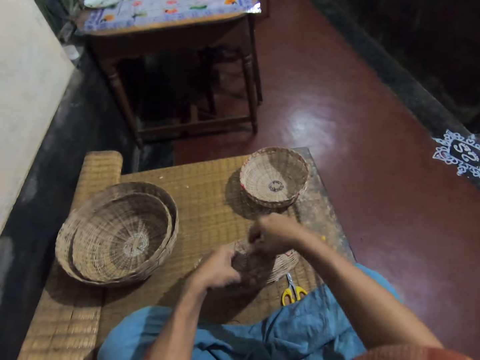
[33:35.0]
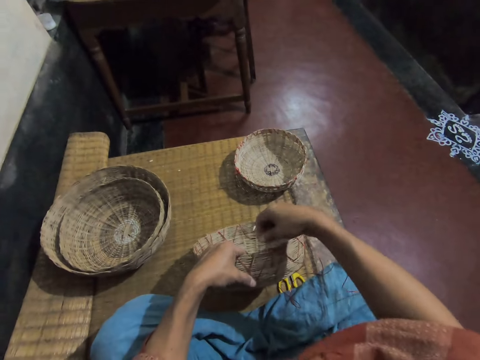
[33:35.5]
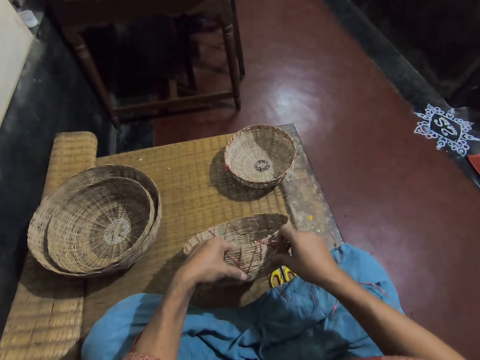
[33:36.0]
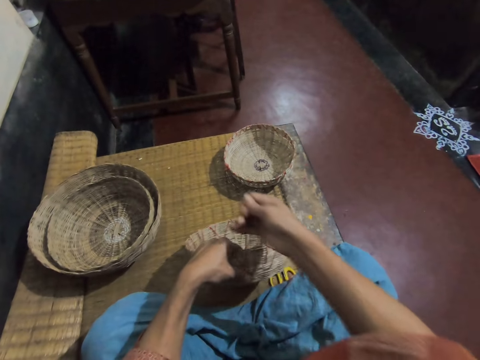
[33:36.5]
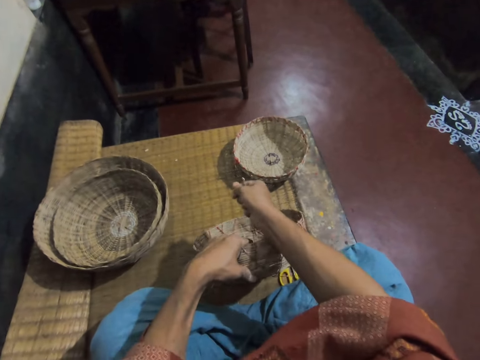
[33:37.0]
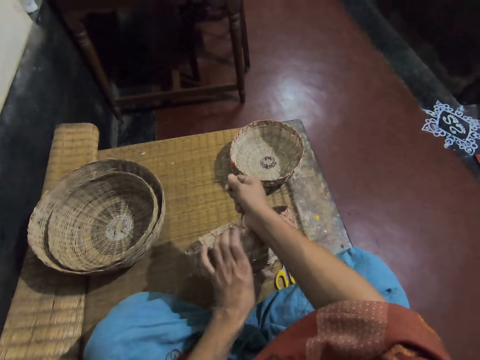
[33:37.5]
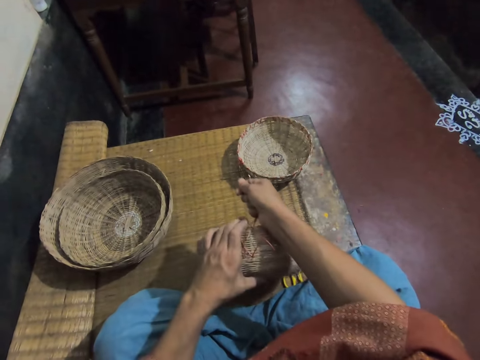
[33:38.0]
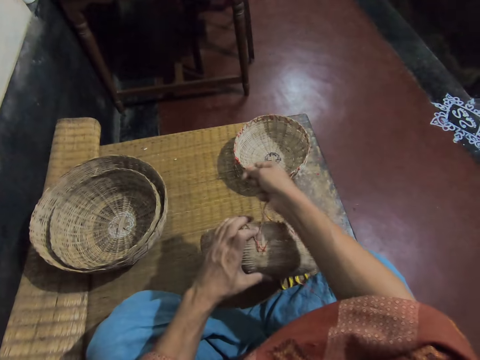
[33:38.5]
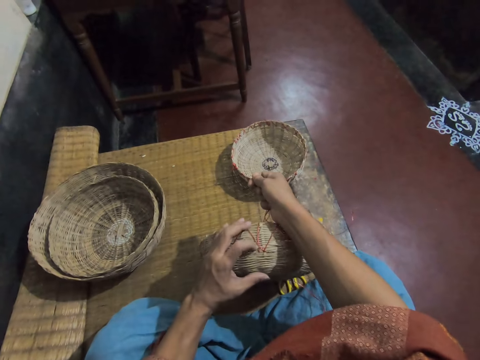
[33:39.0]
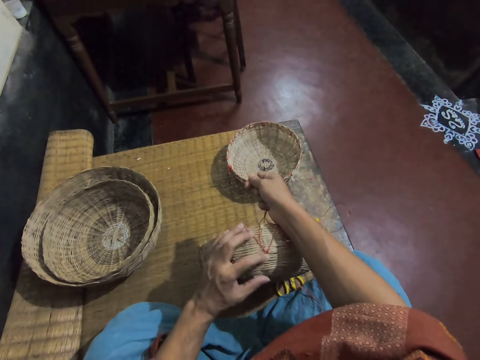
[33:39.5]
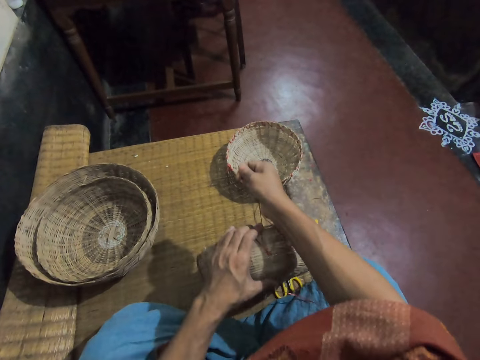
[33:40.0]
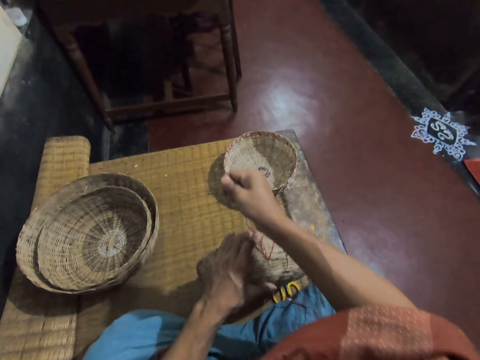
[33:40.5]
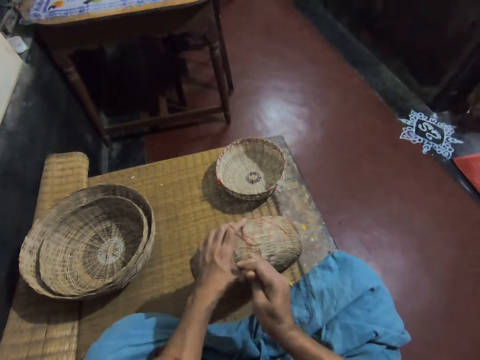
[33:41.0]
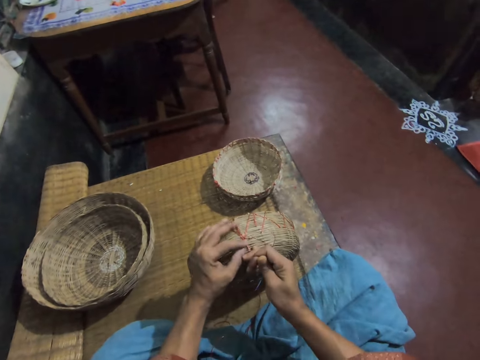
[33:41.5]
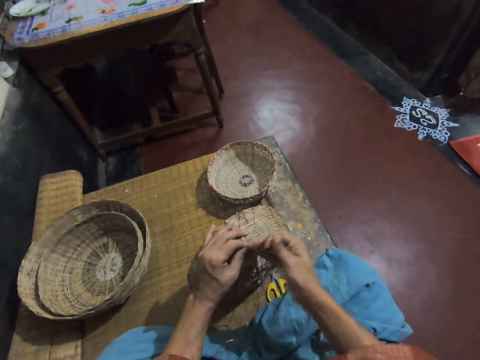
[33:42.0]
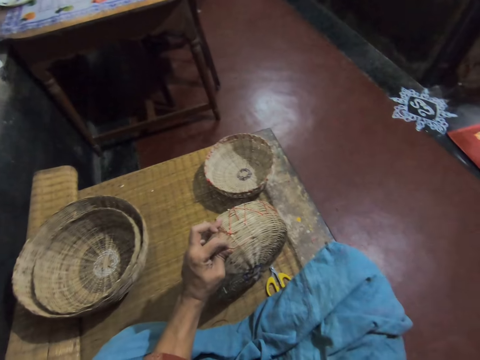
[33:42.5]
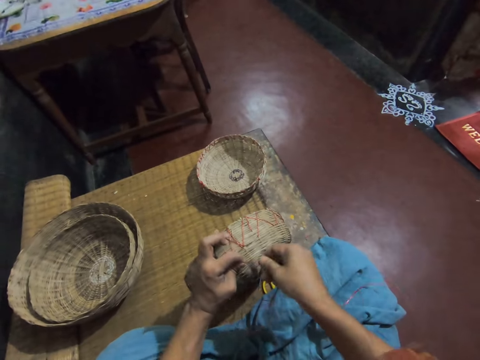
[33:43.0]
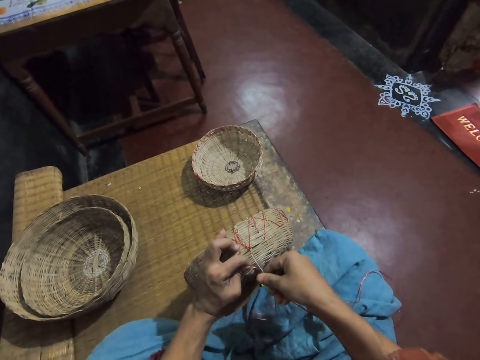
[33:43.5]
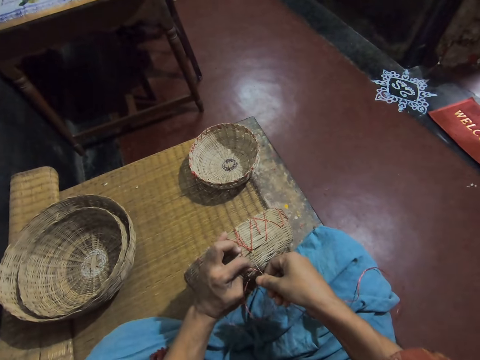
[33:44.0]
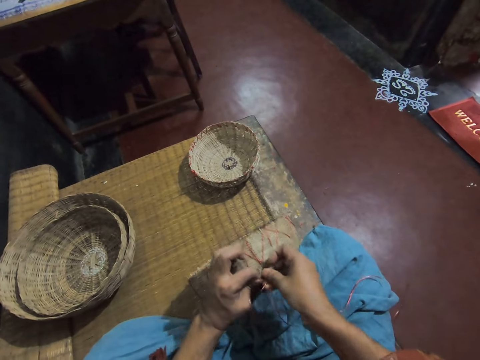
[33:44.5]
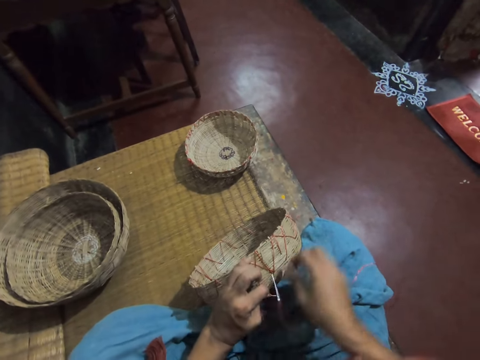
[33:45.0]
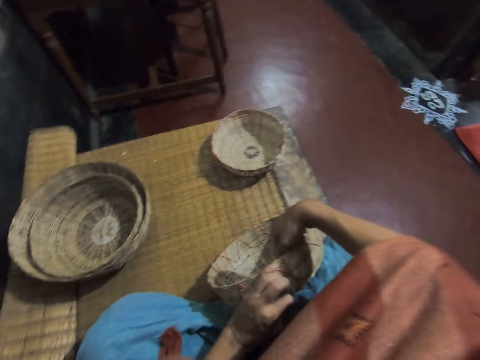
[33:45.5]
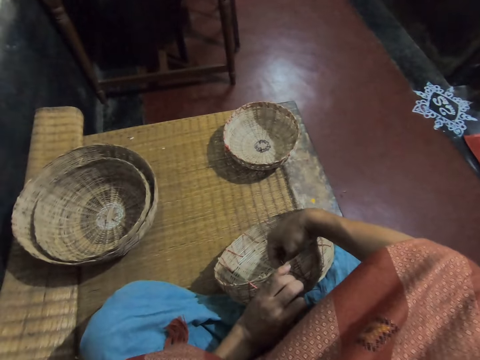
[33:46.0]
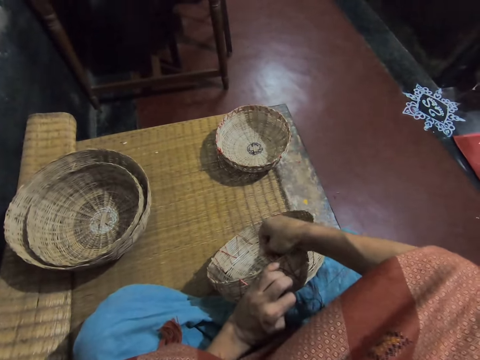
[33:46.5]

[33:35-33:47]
The camera wearer picks a thread on the basket. They adjust the thread on the basket. They hold the thread with the left hand. They pull the thread. They weave the basket.

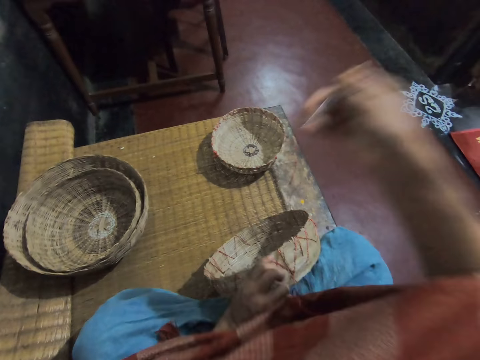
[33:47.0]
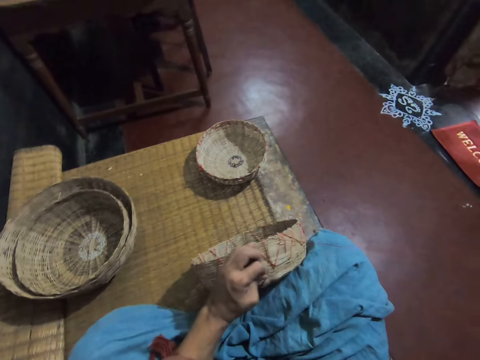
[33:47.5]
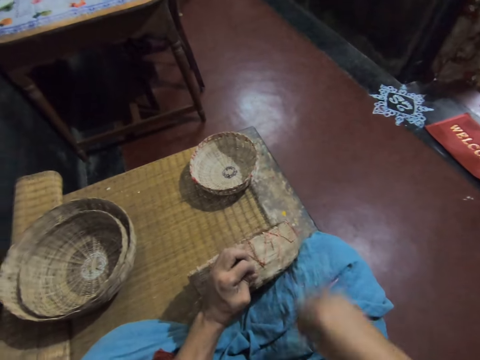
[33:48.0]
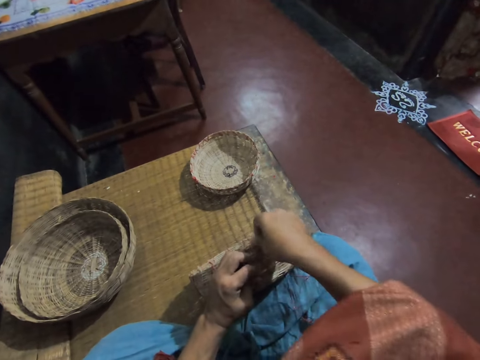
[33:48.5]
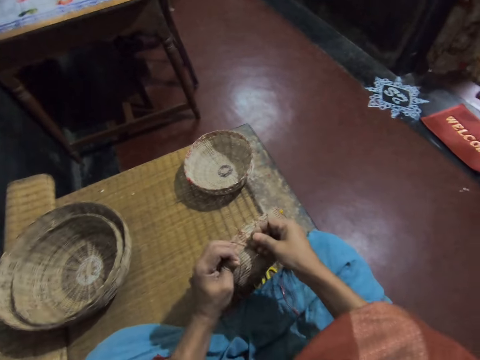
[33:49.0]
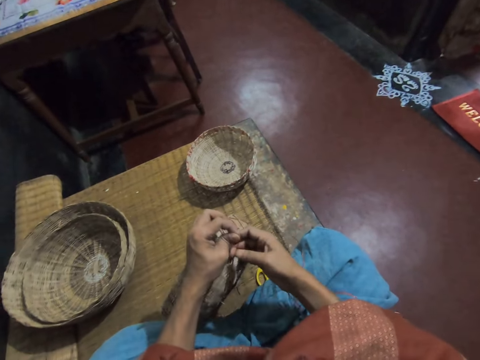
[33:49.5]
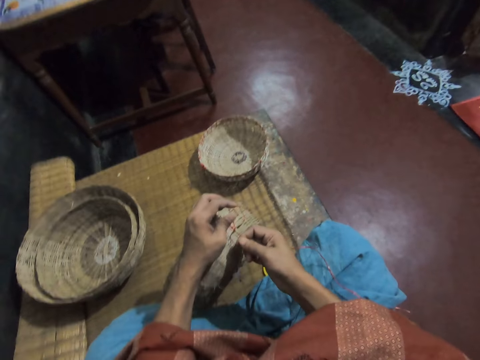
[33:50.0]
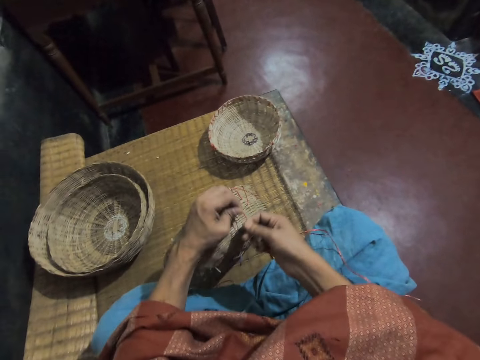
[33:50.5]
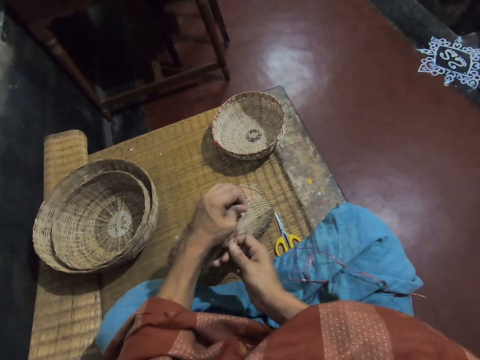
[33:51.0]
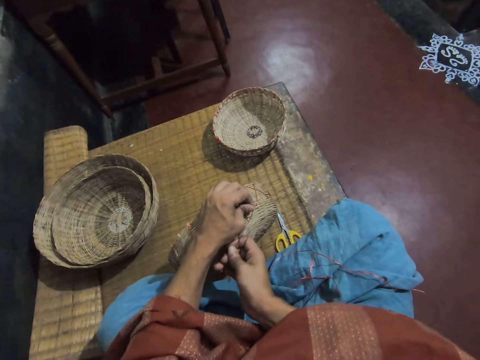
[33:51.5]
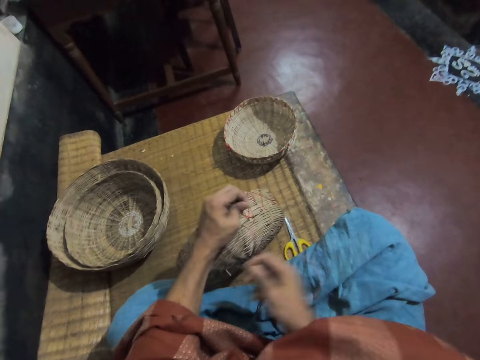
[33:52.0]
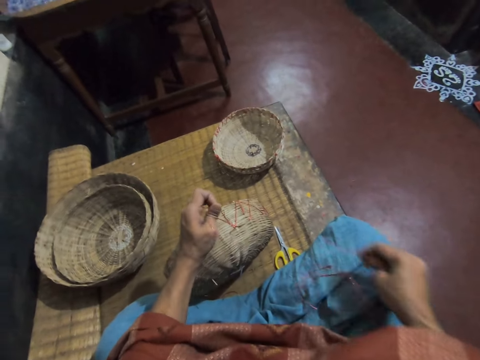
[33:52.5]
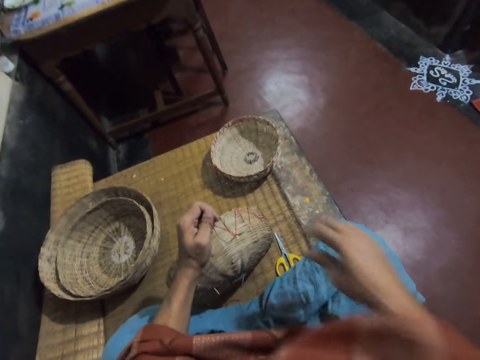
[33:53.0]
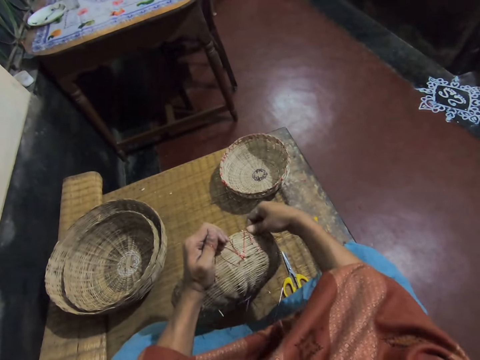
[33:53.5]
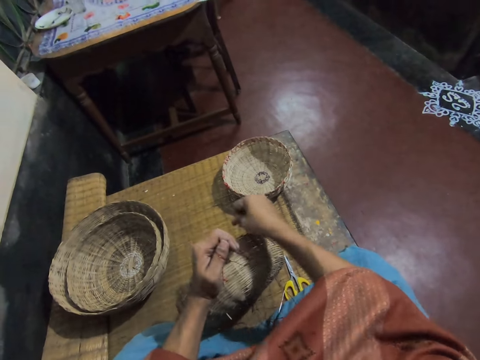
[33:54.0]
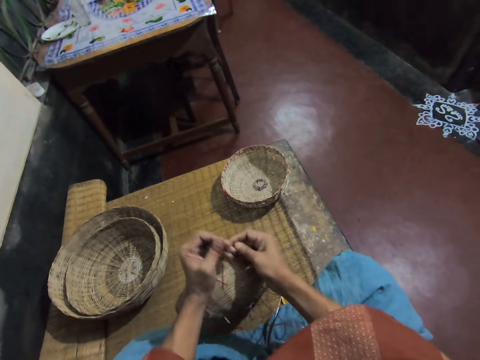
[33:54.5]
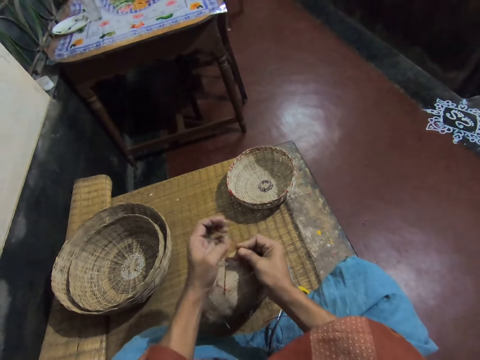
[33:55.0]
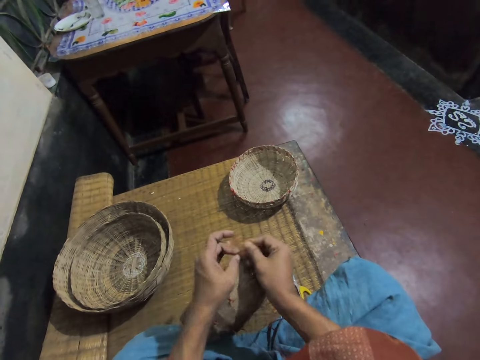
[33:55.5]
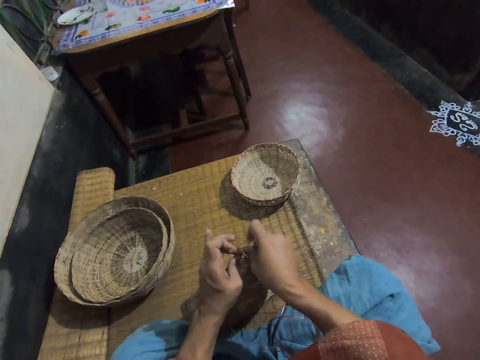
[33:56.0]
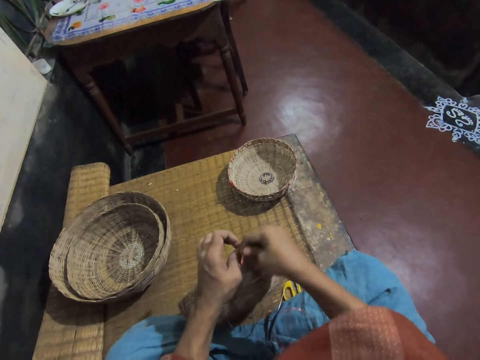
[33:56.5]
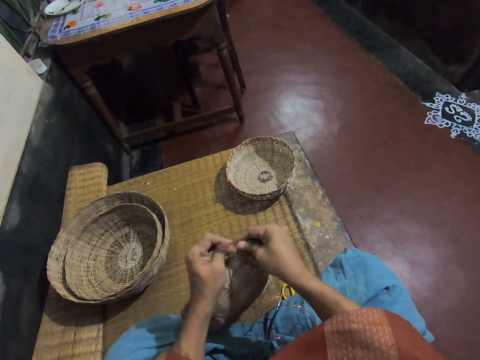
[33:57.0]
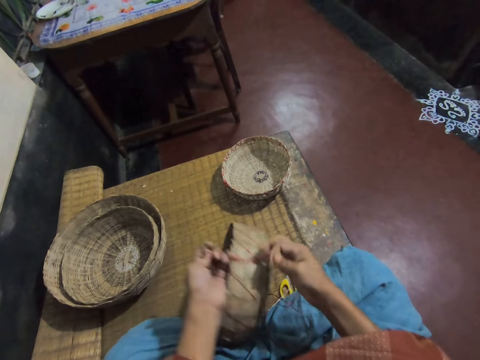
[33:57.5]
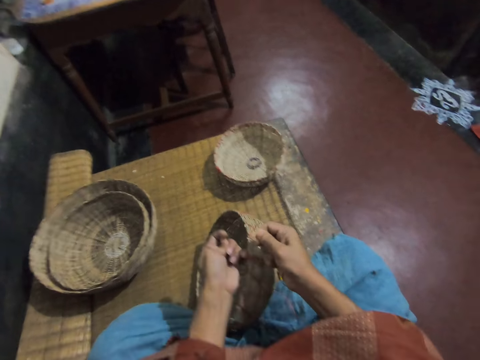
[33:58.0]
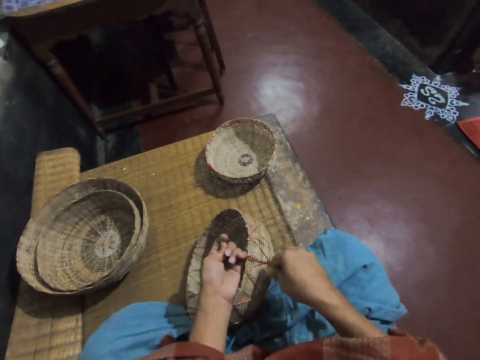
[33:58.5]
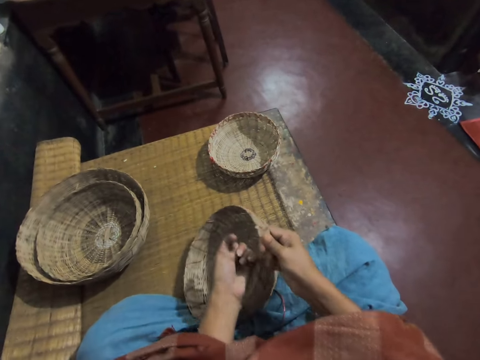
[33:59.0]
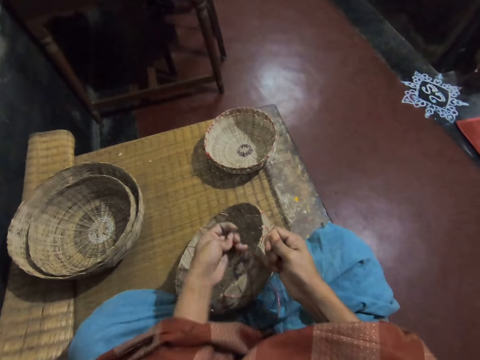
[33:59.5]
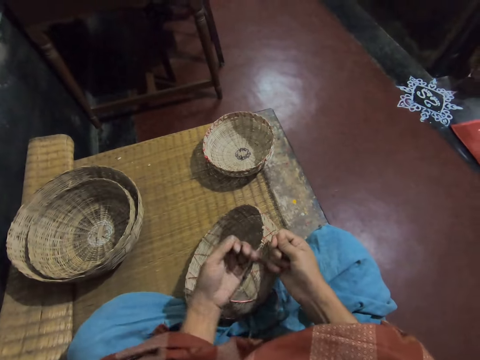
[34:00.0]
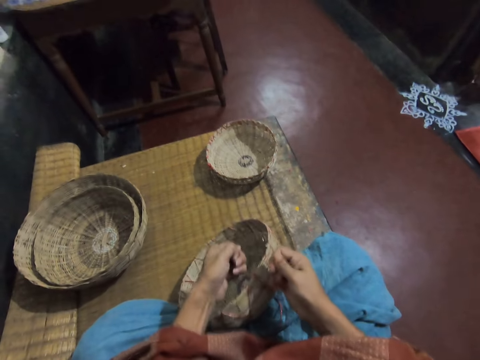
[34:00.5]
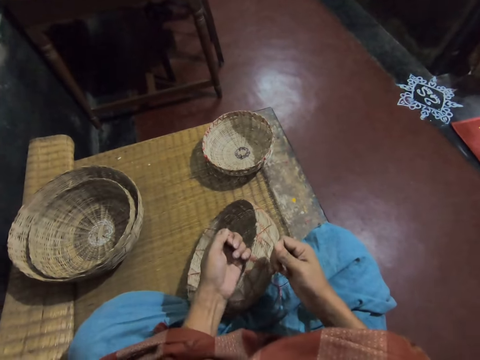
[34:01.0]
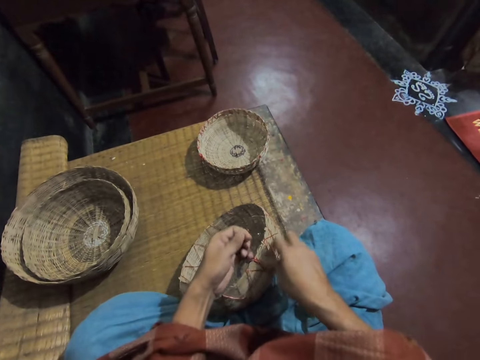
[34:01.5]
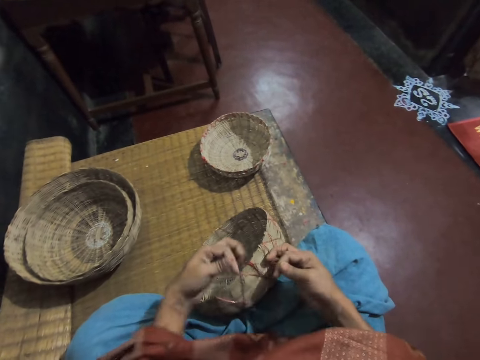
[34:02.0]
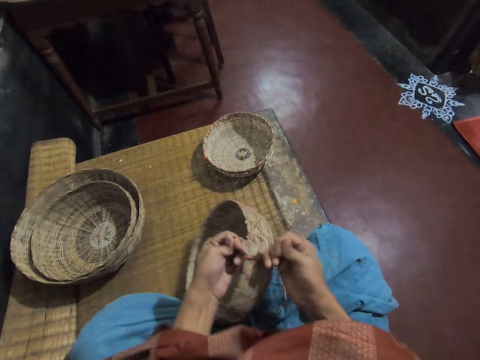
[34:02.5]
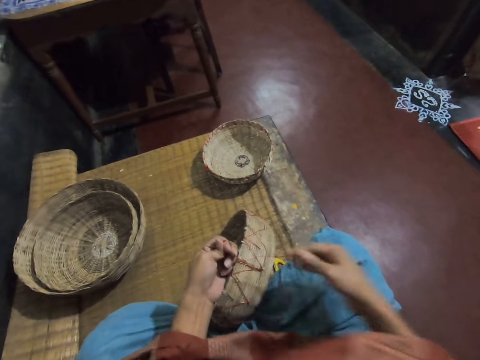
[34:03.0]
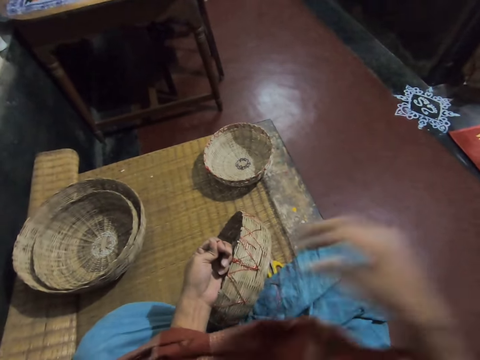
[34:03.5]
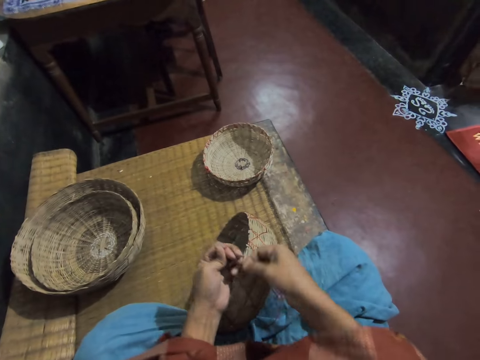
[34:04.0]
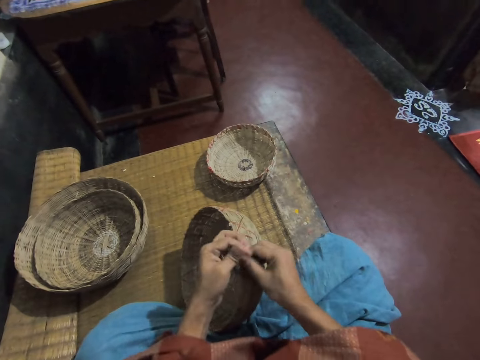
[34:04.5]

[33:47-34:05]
The camera wearer pulls the thread. She picks the thread on the basket. She ties the thread on the basket. She adjusts the thread on the basket with her hands. She puts the thread on the lap. She picks the thread on the basket. She ties the thread on the basket with both hands.
